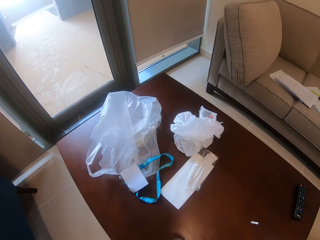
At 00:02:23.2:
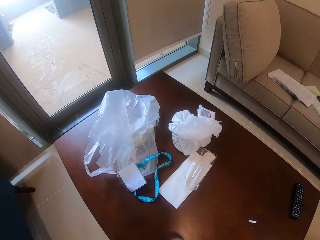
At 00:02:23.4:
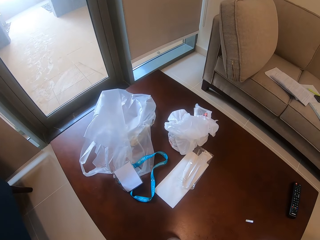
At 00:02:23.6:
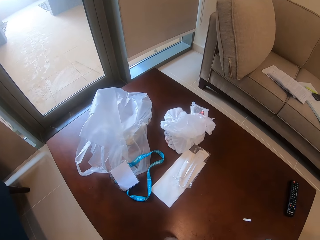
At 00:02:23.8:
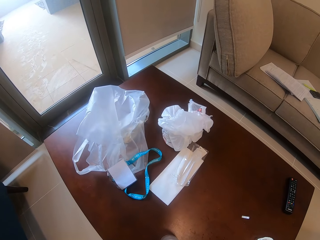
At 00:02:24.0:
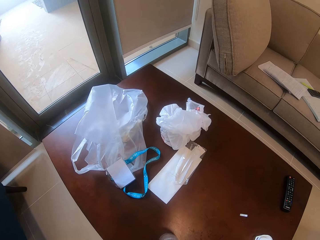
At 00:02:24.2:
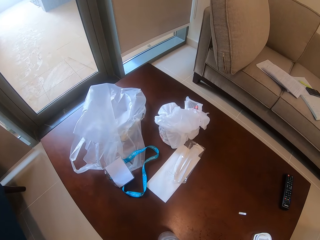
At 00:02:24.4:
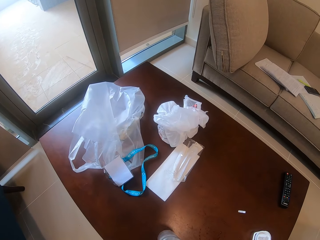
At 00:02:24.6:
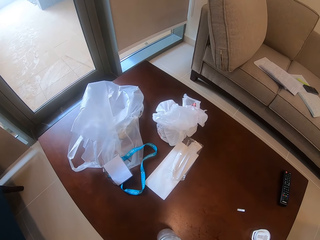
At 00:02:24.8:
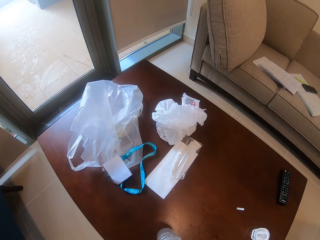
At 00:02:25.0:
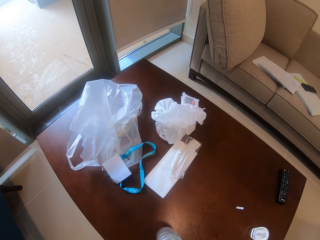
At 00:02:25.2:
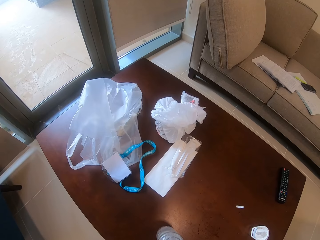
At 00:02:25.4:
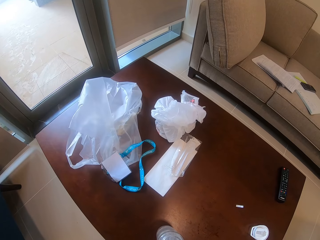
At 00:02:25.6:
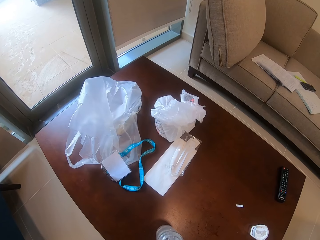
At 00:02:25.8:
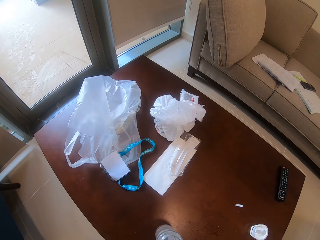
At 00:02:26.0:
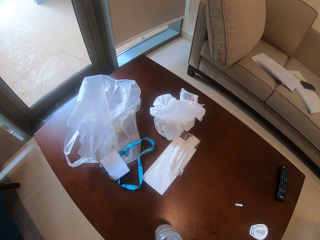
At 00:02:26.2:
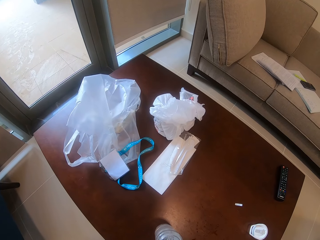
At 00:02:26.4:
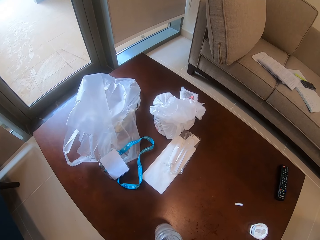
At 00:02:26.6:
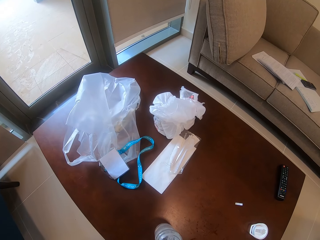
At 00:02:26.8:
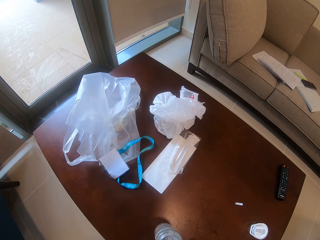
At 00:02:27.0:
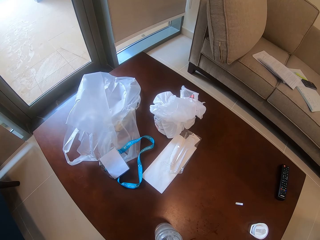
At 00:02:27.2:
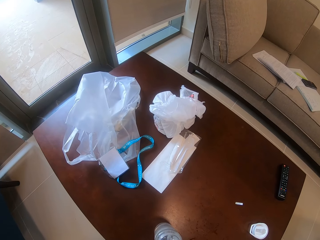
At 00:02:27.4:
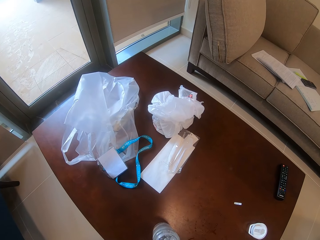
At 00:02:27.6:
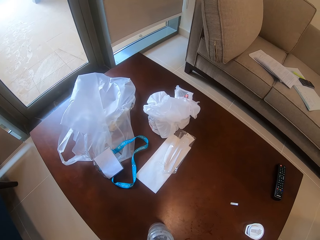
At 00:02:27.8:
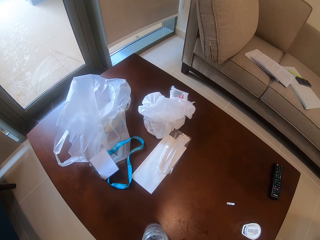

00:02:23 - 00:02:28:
The camera wearer returns the bottle.

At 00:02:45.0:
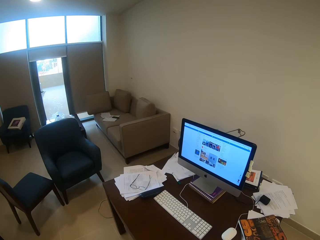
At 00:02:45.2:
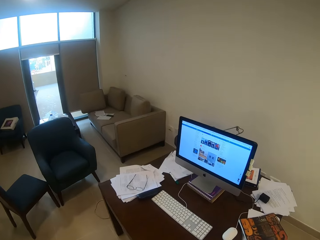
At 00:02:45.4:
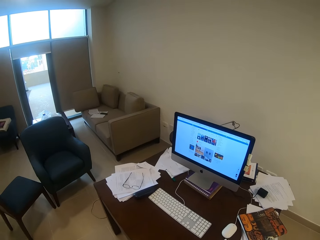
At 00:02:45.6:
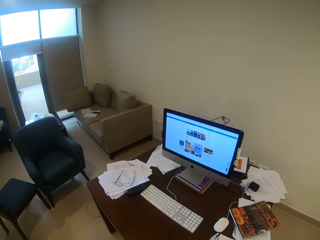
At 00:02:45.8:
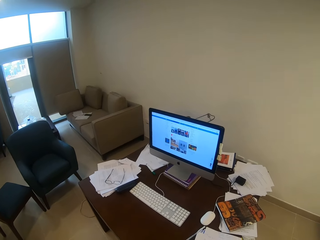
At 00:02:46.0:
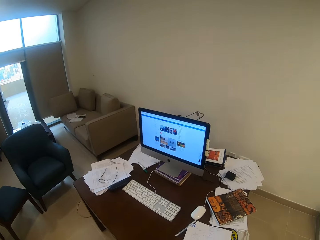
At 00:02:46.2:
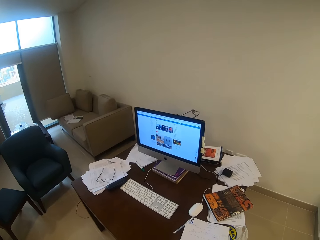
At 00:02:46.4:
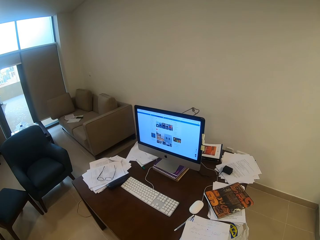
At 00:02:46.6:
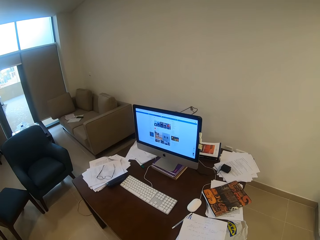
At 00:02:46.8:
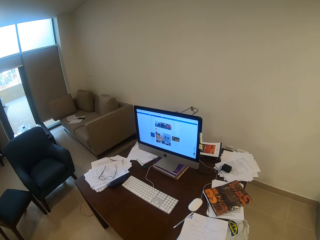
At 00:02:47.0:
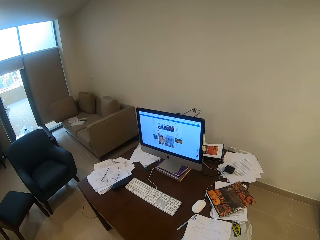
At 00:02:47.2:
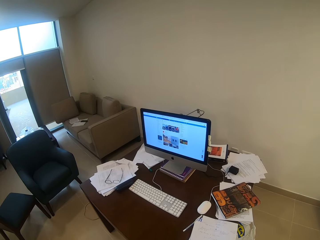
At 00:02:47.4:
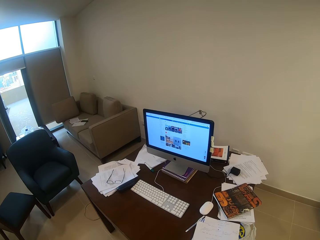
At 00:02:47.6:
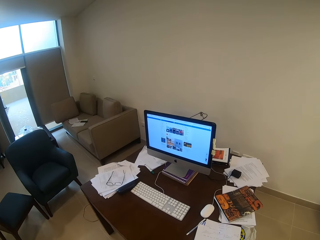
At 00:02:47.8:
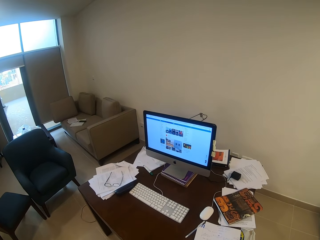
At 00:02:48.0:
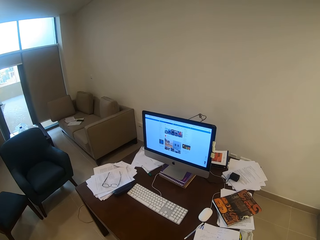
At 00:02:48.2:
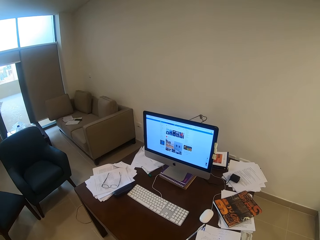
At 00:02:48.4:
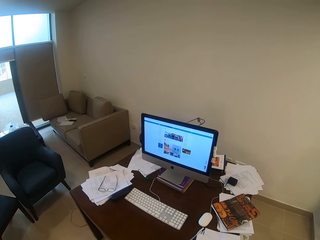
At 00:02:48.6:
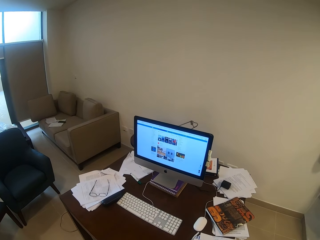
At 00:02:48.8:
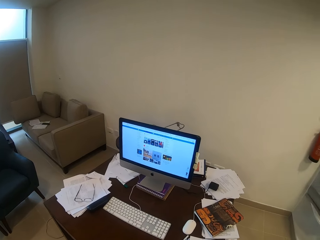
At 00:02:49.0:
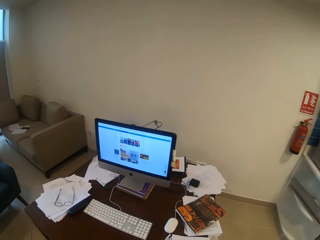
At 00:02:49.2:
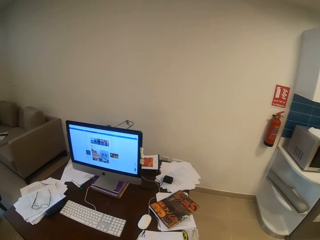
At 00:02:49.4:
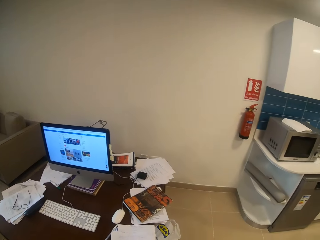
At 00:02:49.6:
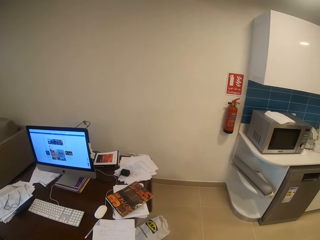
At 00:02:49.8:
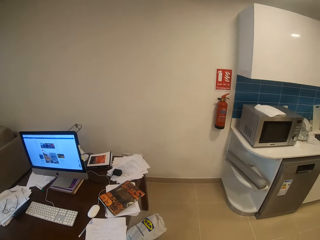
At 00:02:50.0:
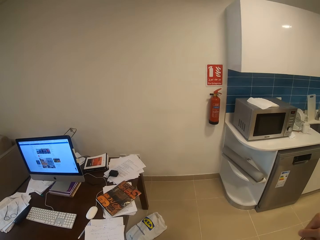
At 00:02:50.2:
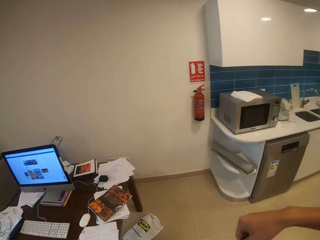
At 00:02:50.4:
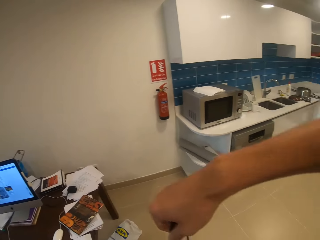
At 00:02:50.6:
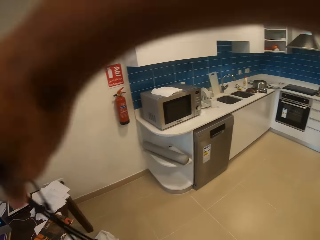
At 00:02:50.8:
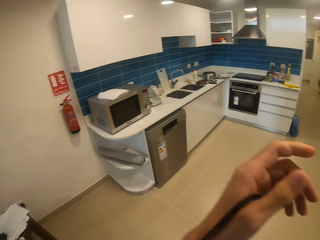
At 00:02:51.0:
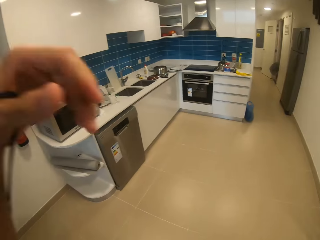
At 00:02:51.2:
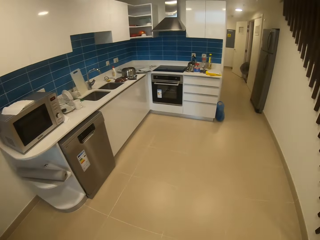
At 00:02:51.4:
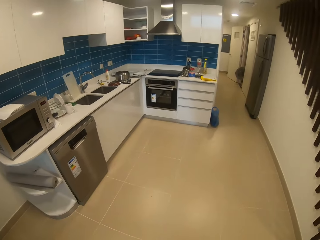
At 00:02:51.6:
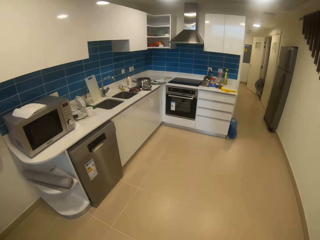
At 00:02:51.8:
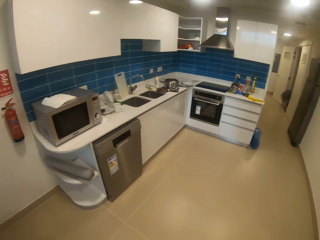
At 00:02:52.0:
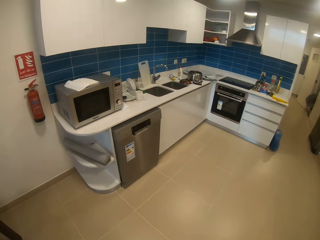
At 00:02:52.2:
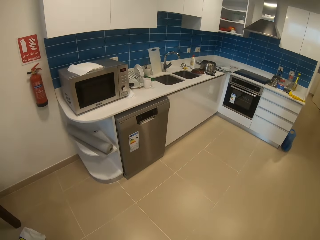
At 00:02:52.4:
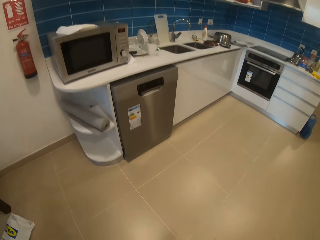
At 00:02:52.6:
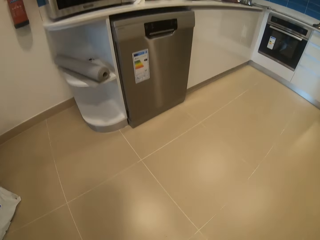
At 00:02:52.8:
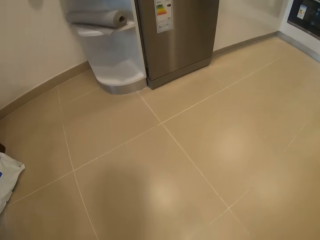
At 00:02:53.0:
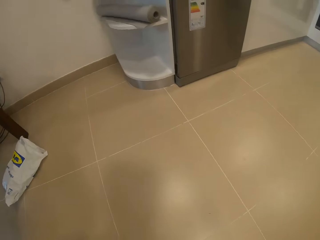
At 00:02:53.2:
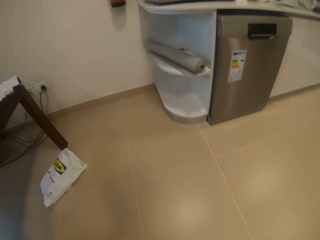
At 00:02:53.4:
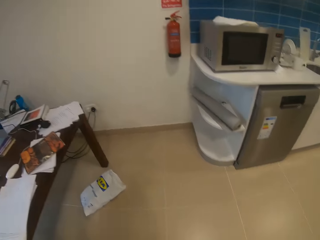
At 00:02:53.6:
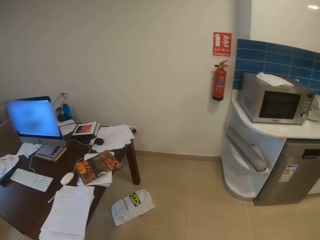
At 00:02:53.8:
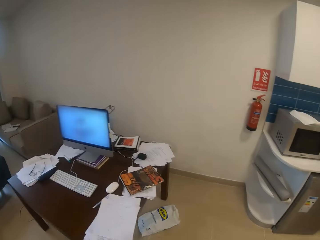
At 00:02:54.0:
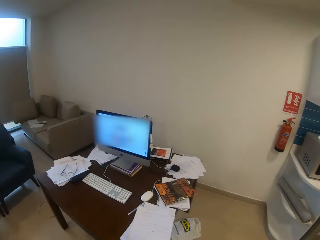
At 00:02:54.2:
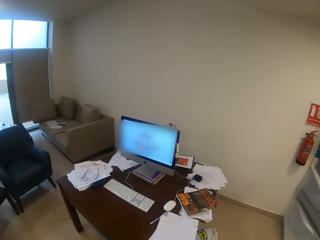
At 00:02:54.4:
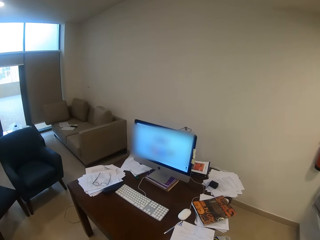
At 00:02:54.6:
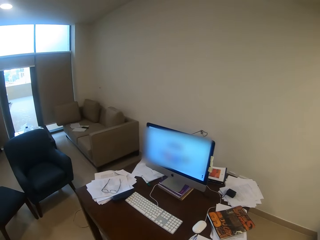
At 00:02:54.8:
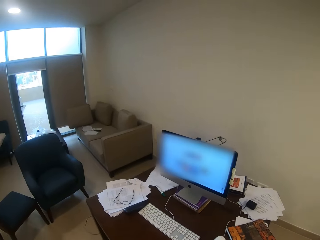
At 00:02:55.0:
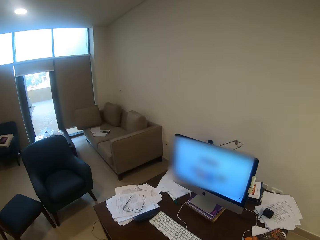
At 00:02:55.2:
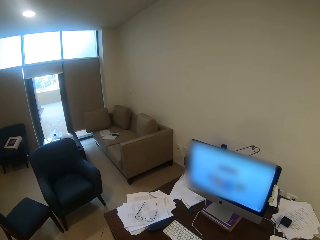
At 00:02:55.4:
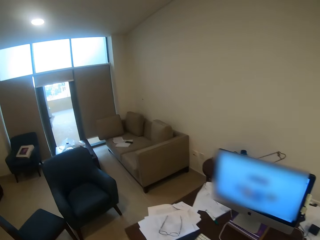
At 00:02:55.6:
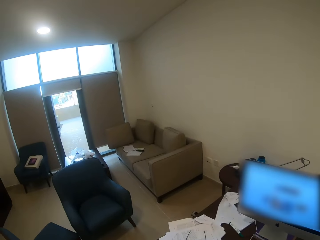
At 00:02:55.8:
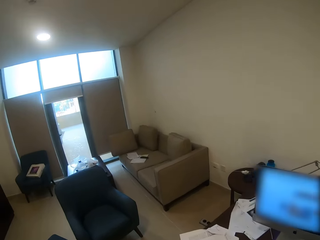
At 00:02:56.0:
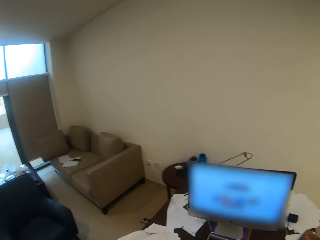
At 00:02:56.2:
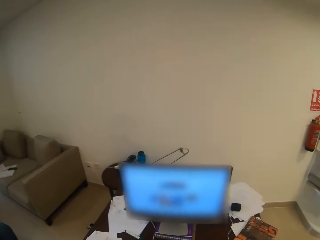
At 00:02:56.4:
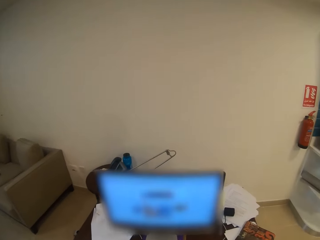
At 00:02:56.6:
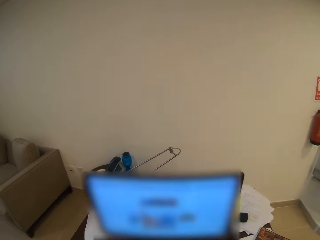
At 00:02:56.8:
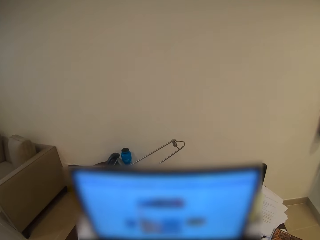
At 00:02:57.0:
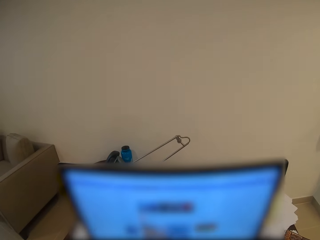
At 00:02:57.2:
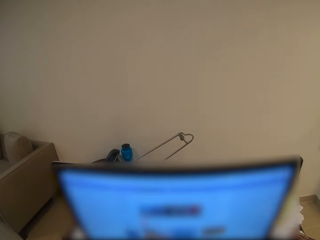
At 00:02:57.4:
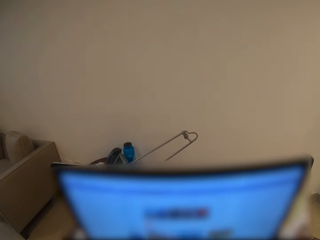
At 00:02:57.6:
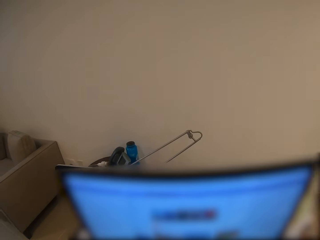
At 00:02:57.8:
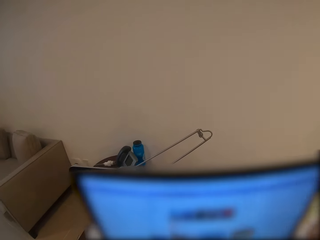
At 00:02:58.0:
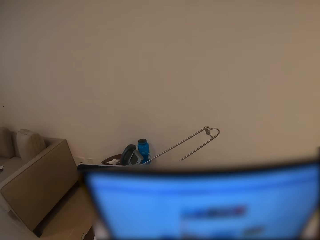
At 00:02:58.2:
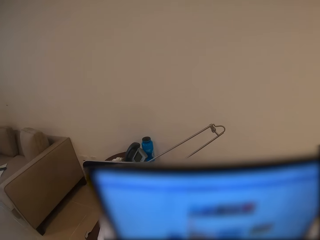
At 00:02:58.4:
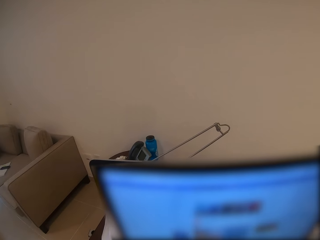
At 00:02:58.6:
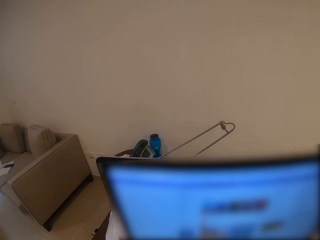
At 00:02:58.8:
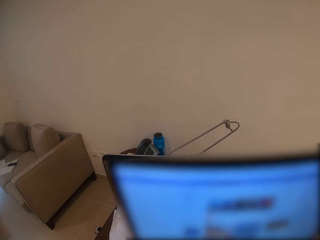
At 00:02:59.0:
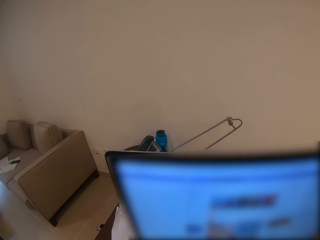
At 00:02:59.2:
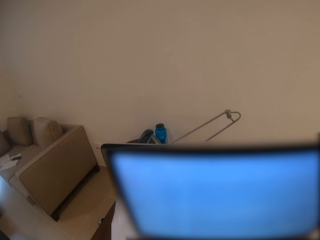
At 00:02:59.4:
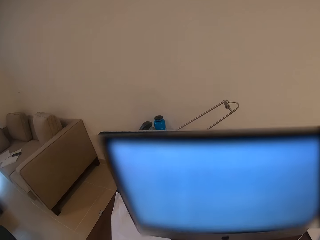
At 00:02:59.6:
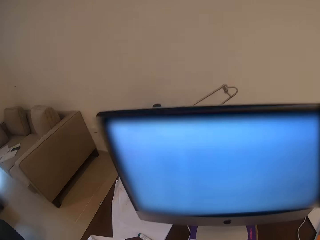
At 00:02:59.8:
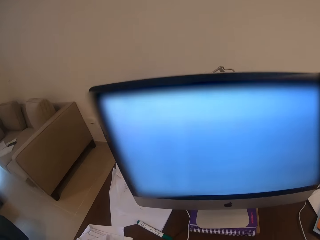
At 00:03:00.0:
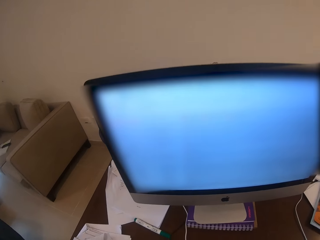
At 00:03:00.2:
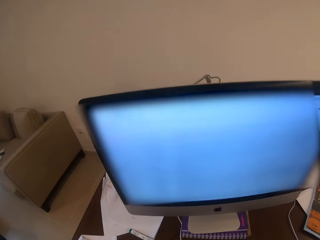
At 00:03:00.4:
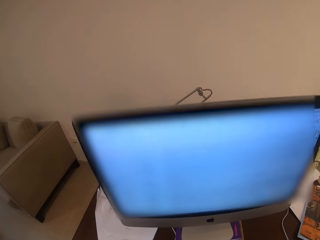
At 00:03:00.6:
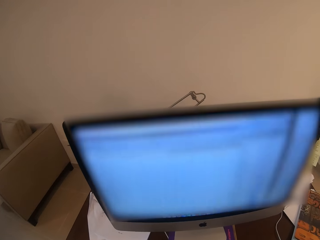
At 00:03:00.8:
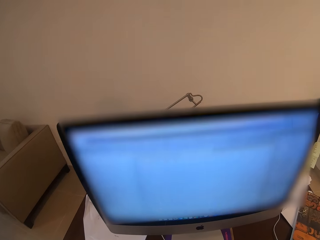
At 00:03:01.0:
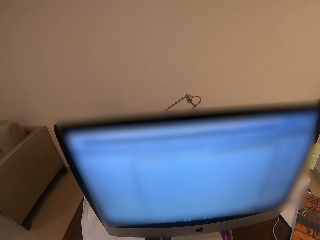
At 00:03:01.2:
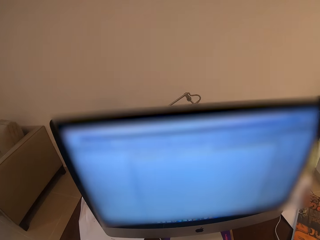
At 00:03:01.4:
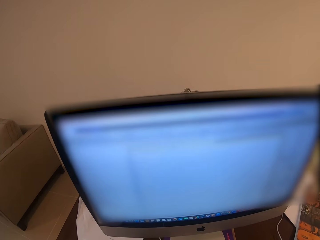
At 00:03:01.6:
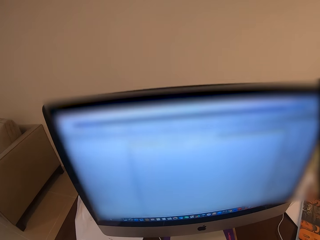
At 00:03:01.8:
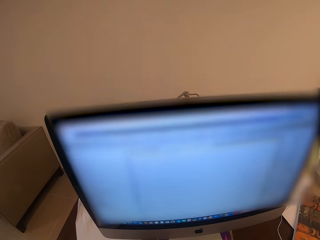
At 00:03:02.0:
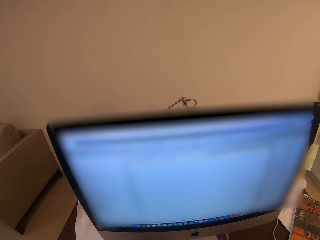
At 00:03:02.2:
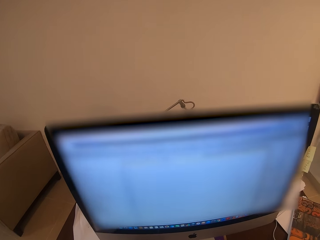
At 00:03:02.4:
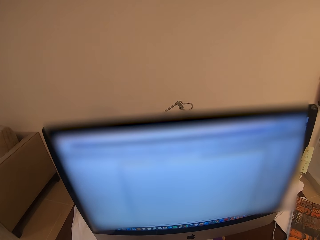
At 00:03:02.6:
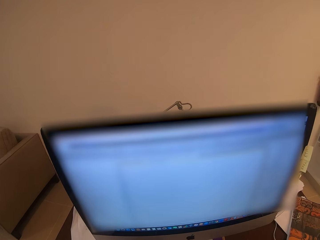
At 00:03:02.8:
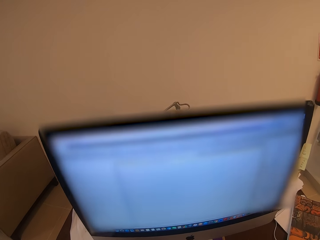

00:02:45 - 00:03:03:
The camera wearer walks towards a study table. They put on the bag. They raise a hand over the study table. They move in the room. They walk towards the kitchen. They walk towards the study table. They stand in front of a desktop. They operate a machine.
